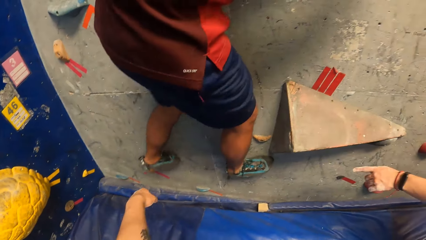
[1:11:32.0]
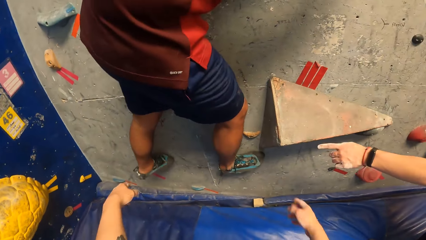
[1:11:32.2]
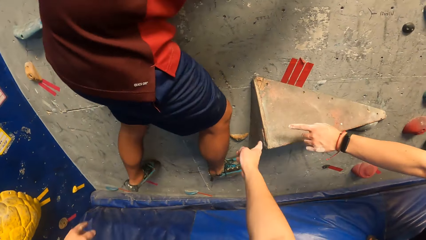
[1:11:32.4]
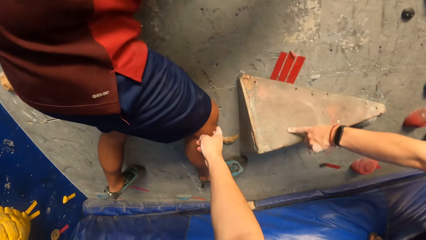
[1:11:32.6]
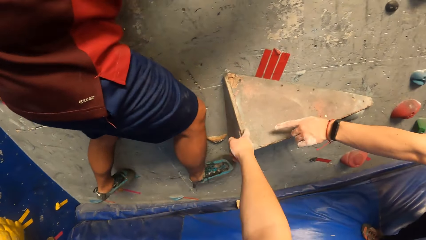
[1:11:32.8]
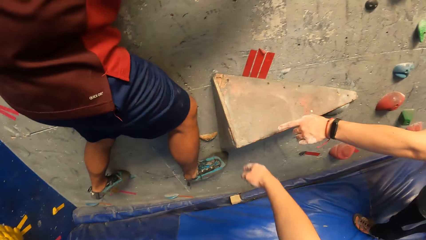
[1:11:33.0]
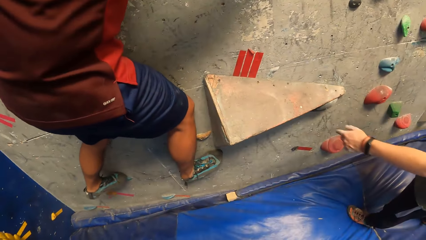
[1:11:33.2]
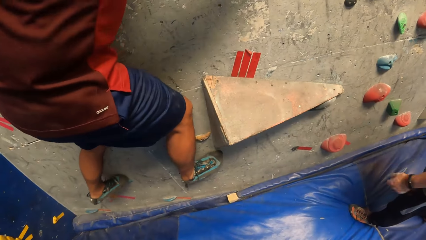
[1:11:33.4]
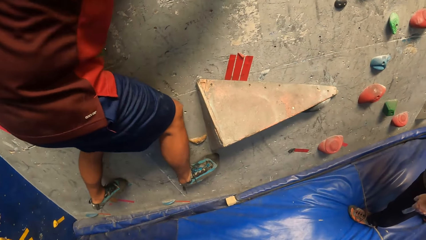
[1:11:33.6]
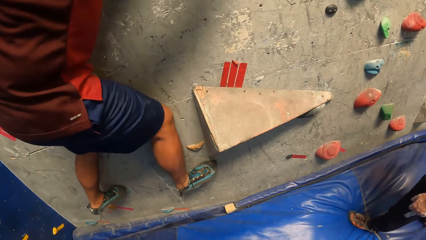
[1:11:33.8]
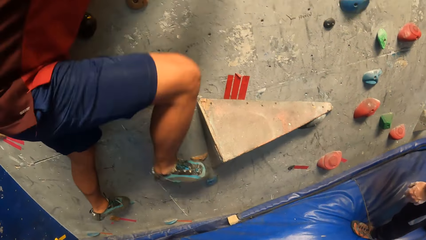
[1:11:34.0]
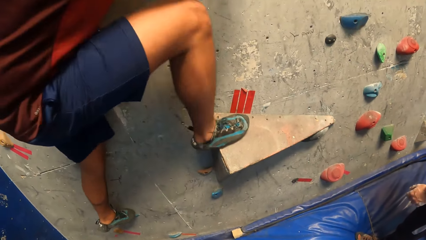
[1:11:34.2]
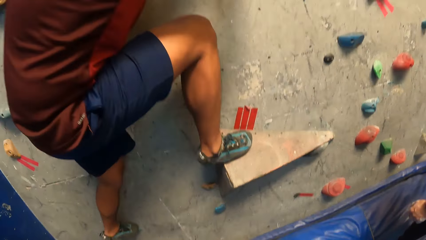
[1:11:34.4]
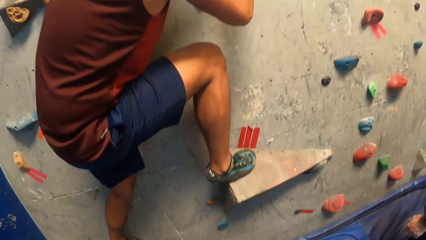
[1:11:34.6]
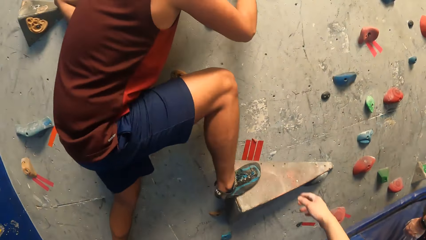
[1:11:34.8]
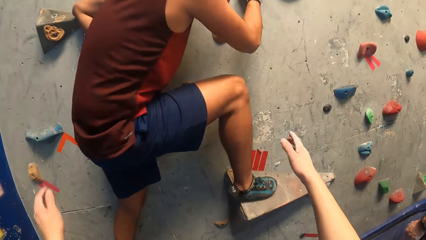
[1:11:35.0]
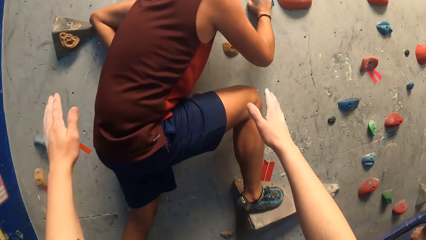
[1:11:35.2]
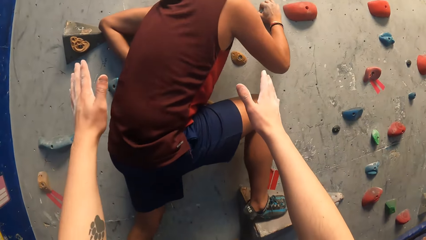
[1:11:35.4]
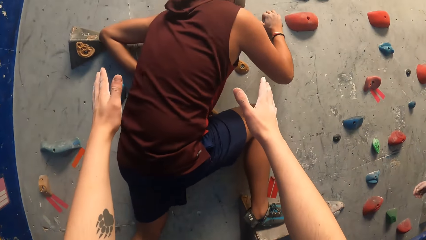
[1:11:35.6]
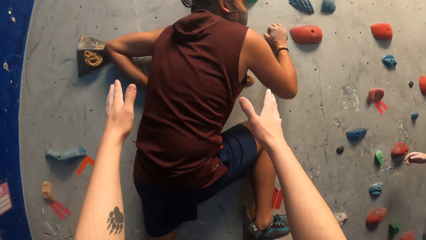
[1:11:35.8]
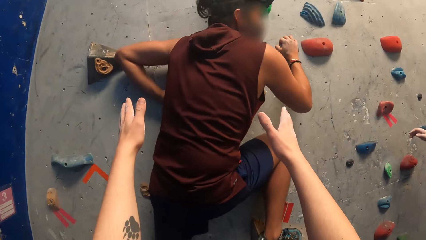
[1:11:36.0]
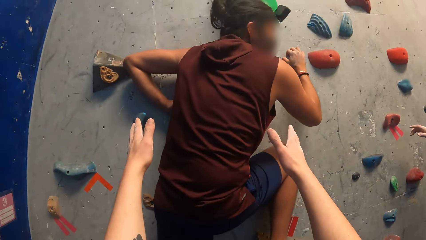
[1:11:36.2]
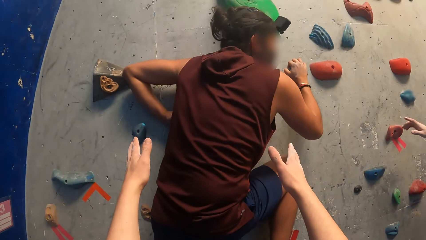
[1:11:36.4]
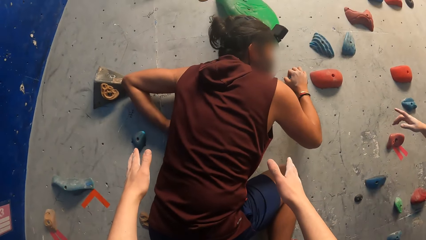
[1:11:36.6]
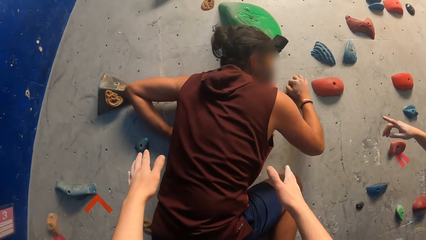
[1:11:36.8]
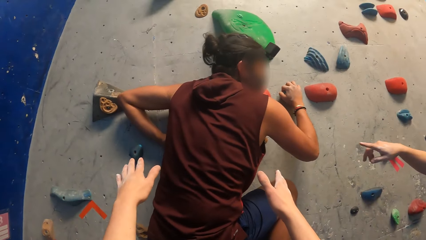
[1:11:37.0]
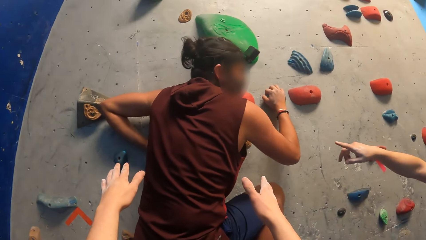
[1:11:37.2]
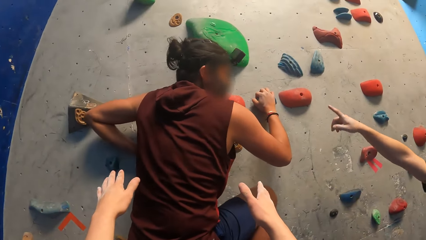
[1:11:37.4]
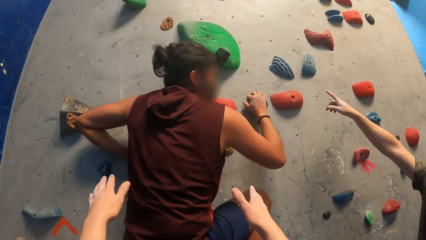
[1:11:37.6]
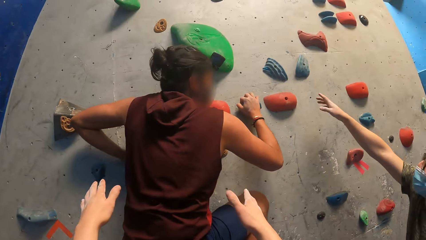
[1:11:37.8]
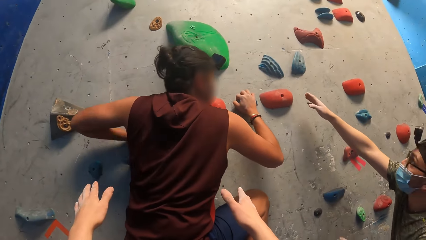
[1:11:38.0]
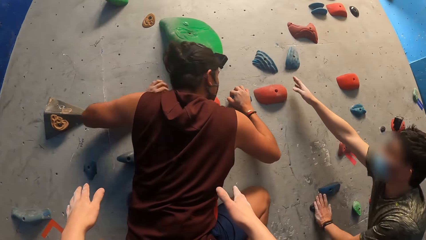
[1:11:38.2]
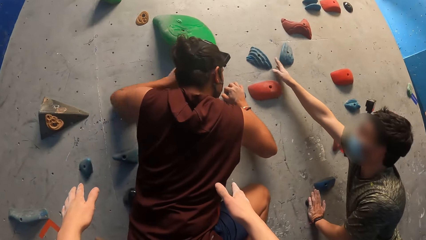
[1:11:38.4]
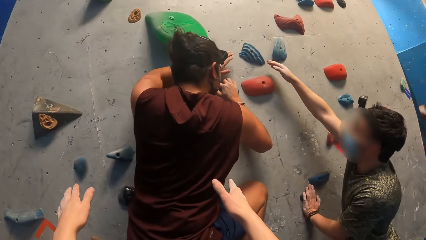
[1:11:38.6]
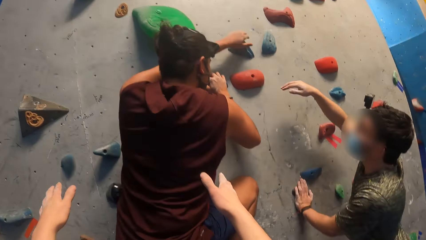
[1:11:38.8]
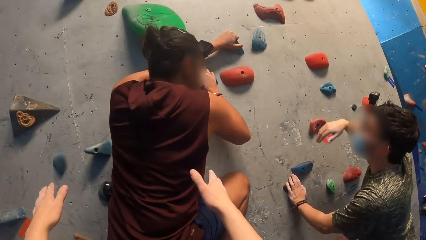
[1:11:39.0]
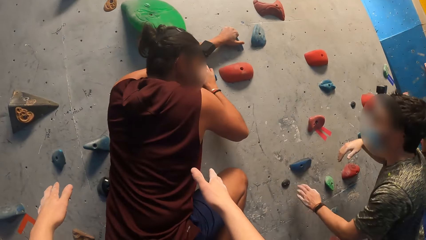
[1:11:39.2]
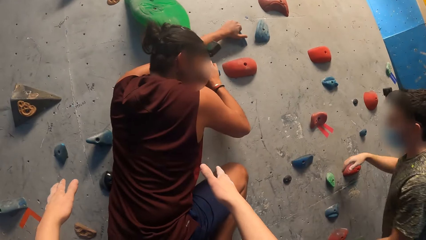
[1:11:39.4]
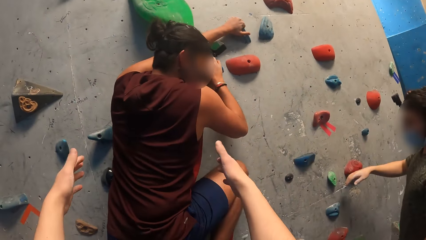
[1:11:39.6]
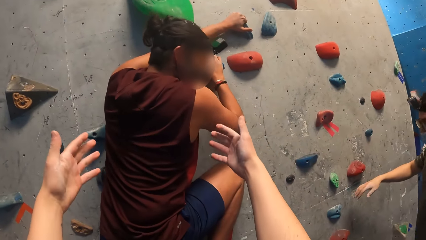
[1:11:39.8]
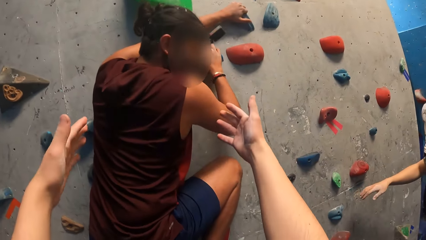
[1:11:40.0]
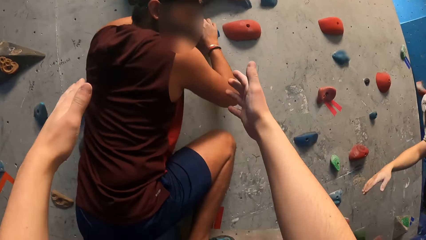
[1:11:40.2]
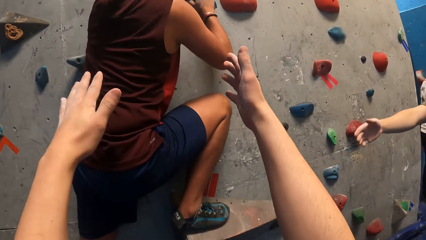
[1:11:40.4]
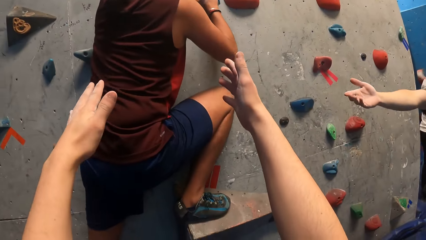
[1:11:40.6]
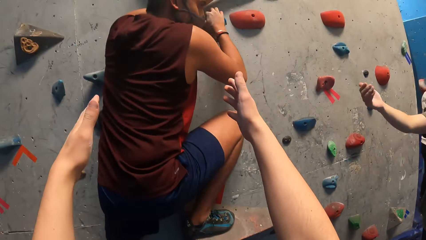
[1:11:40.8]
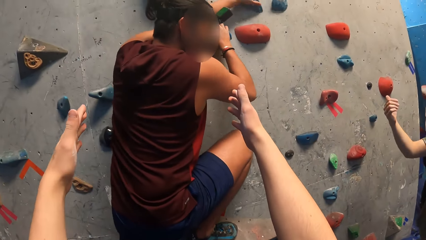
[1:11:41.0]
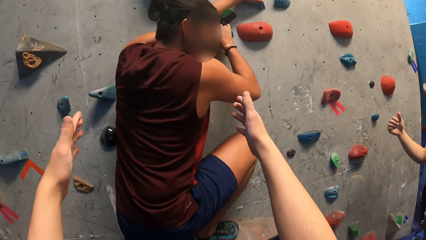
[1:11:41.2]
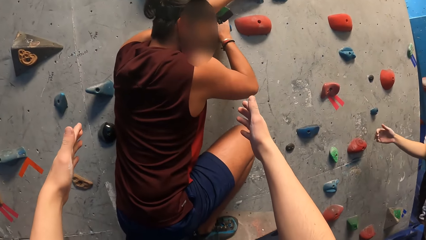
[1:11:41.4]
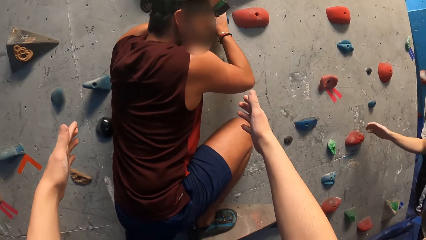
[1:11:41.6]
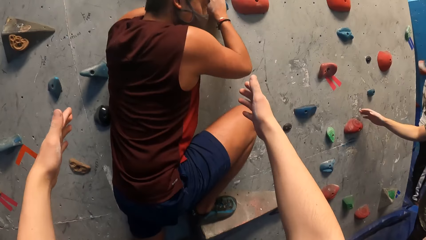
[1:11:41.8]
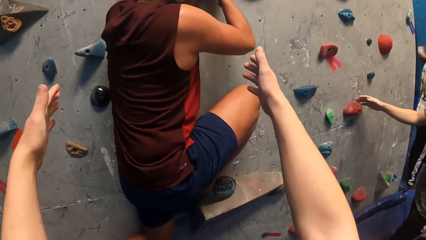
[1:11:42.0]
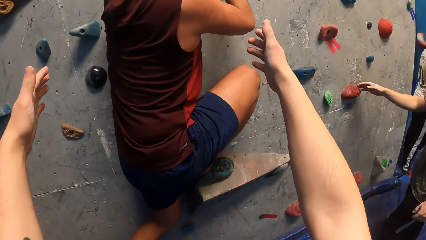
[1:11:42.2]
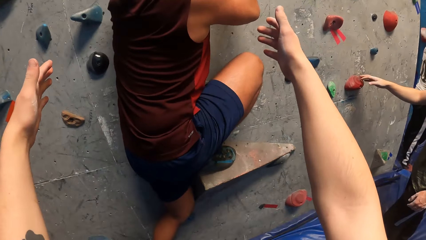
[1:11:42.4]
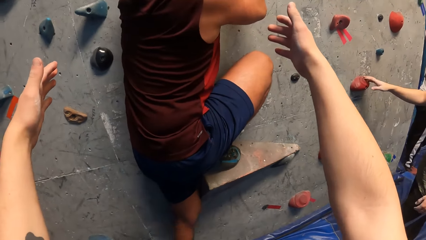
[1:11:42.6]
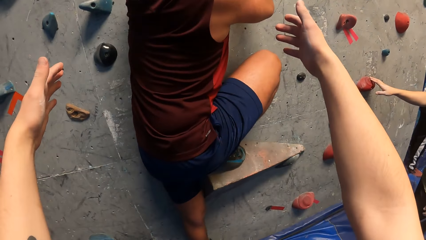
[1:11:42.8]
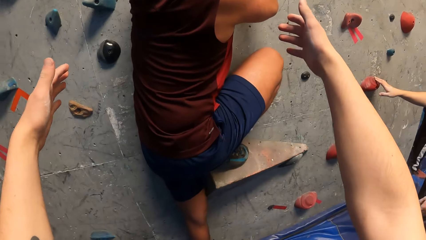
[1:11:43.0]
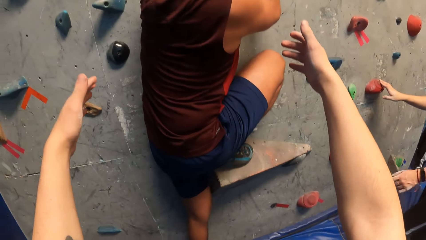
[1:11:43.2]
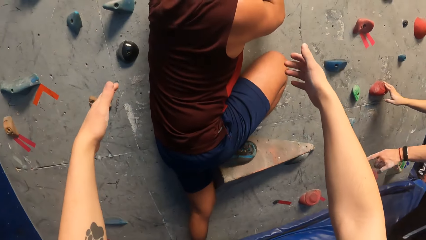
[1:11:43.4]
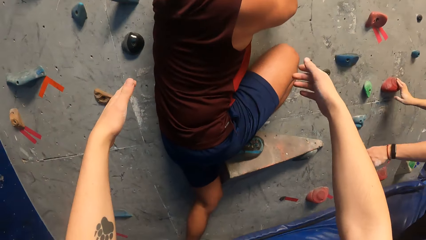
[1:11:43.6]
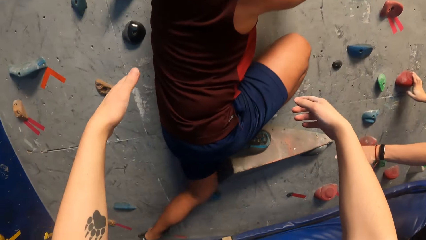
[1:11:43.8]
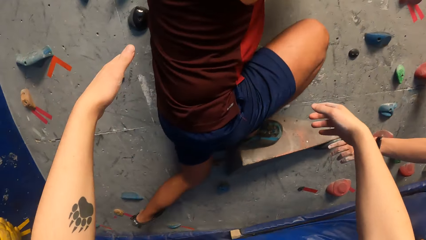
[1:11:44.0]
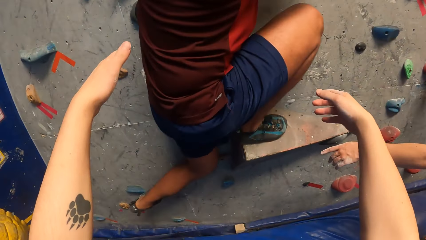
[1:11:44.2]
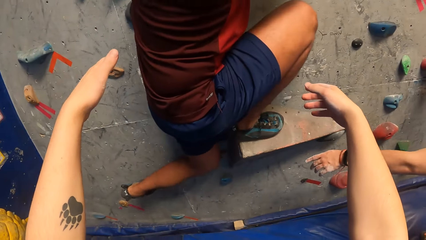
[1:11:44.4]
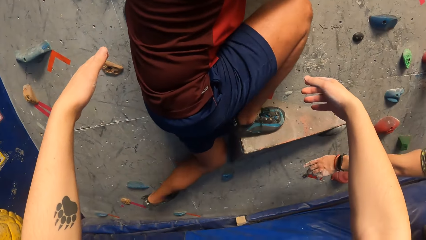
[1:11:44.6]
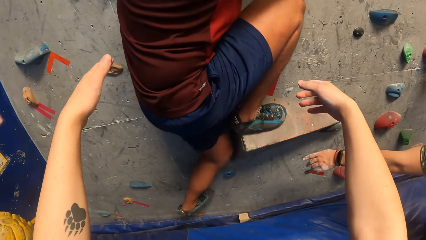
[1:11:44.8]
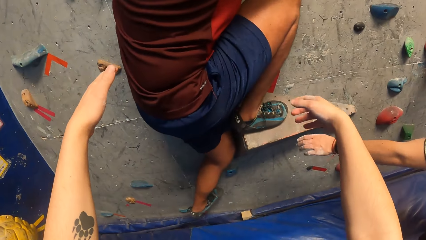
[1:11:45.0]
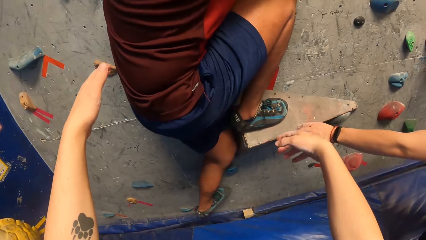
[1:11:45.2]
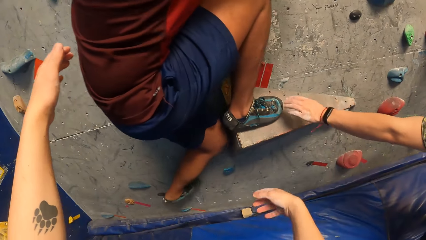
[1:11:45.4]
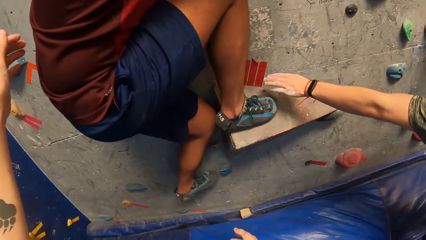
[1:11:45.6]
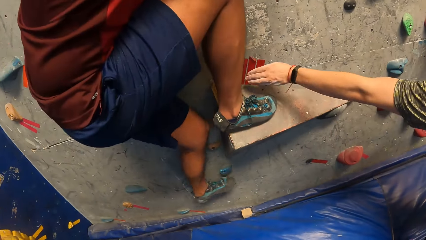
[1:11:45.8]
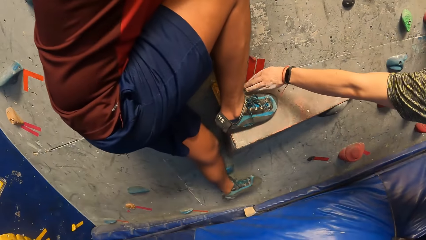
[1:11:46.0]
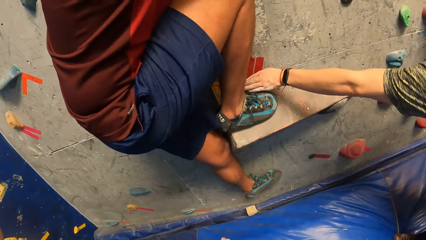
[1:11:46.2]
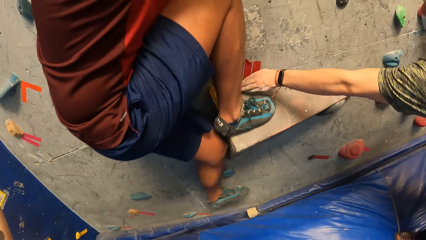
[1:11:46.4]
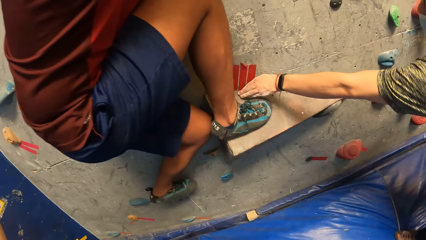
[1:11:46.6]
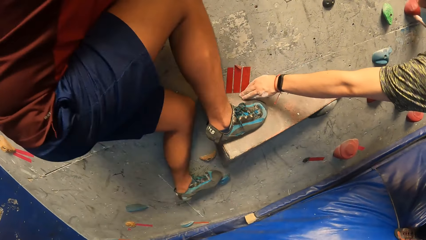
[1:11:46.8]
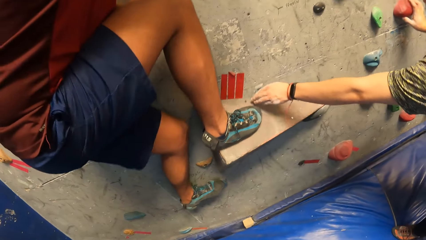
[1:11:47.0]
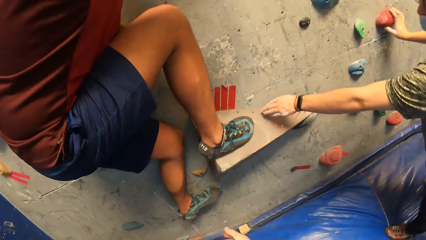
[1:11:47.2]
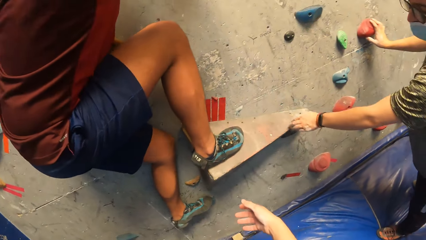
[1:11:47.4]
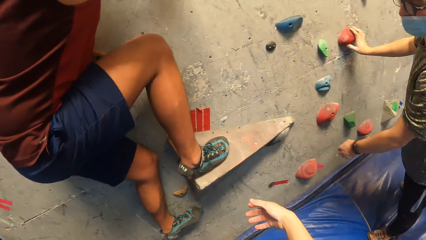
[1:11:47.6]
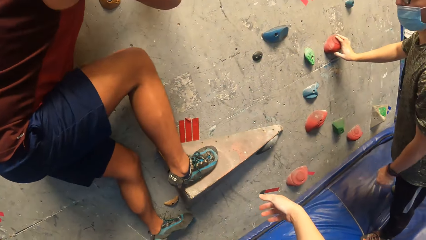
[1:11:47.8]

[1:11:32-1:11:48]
A man climbs the indoor rock.
